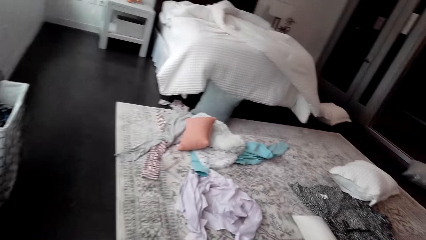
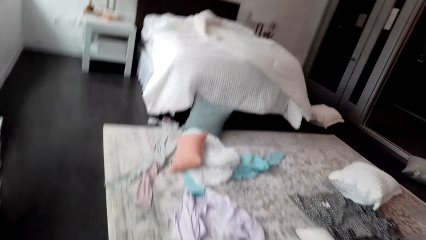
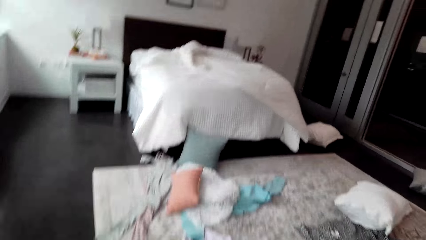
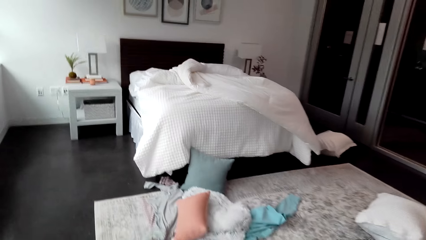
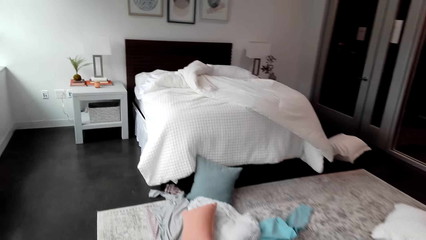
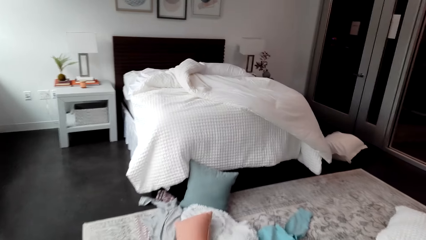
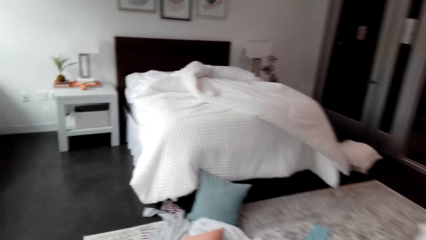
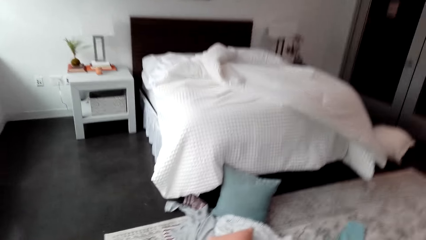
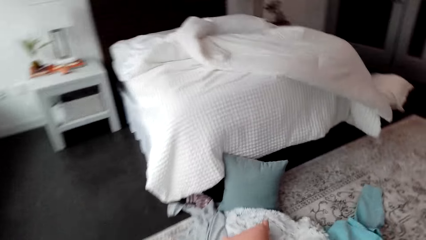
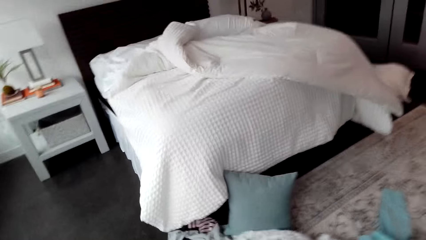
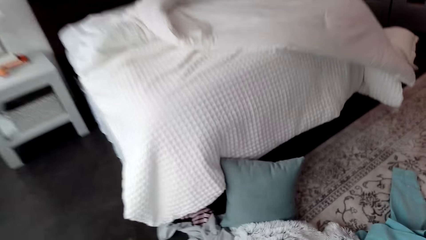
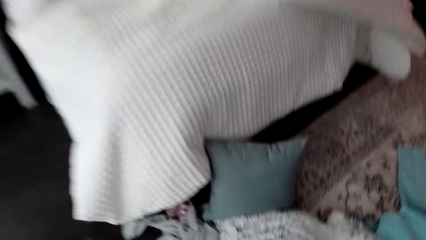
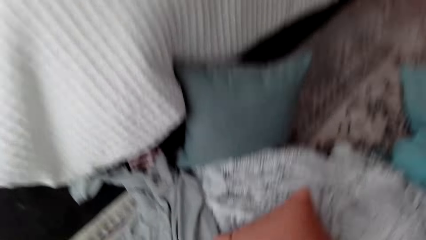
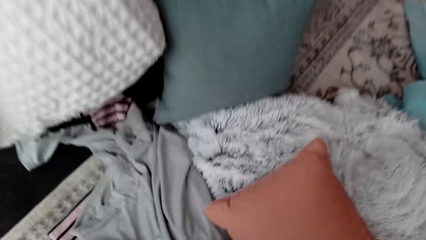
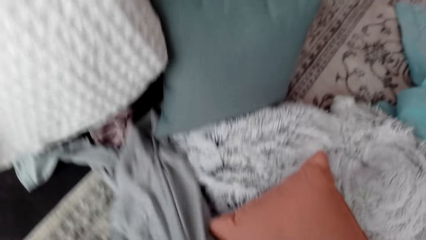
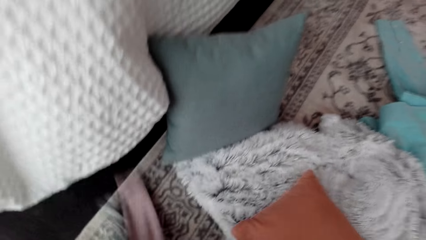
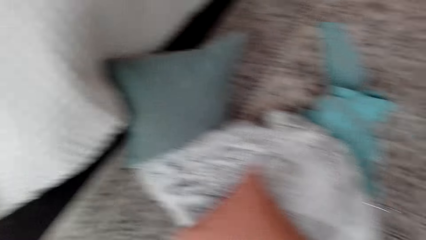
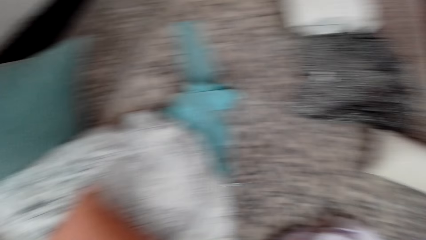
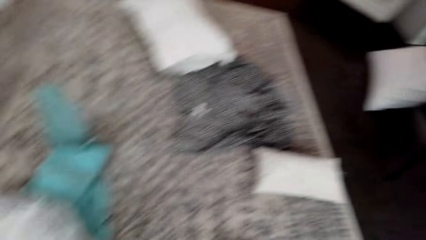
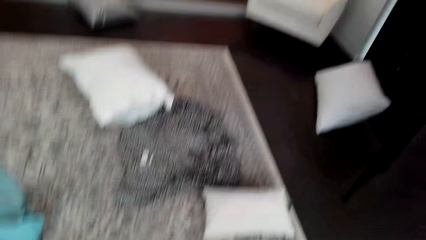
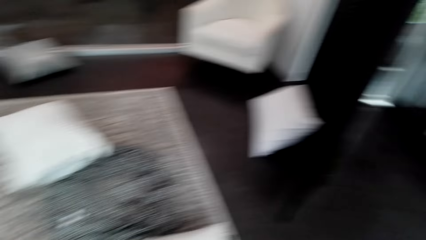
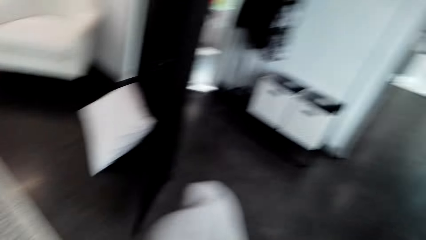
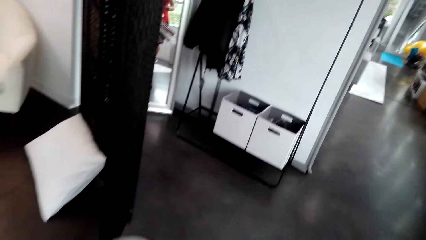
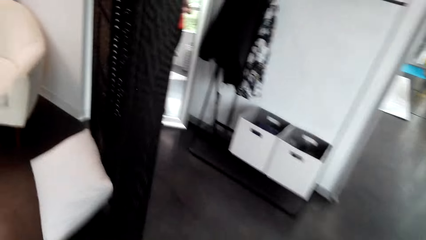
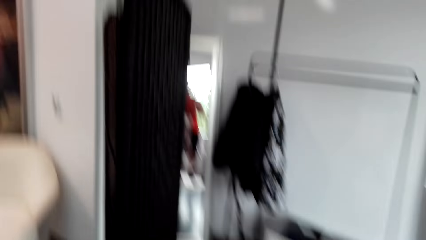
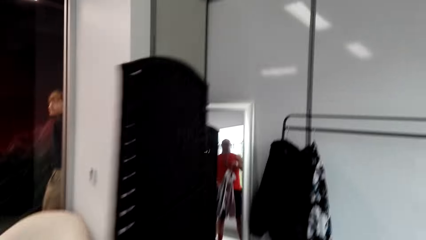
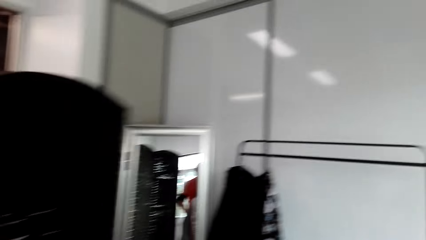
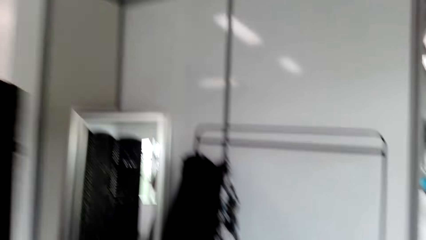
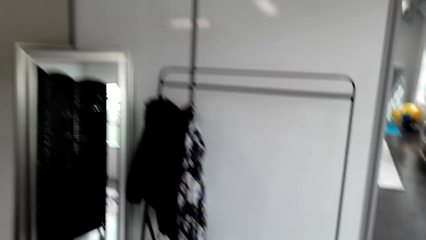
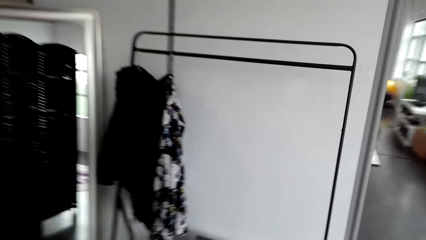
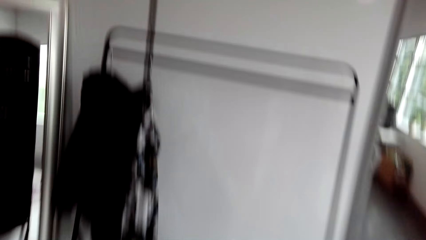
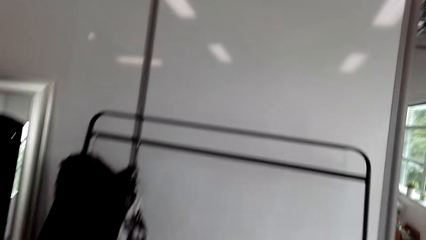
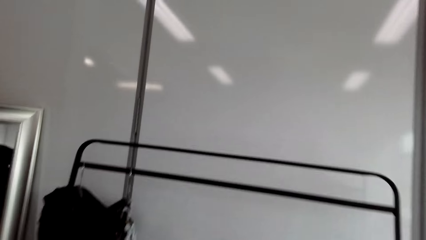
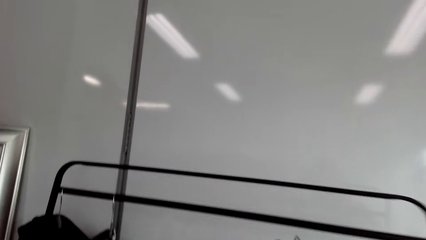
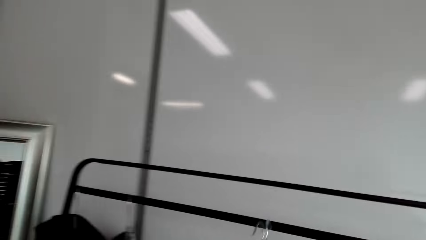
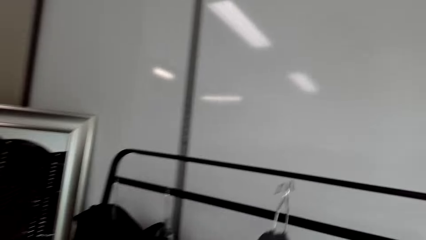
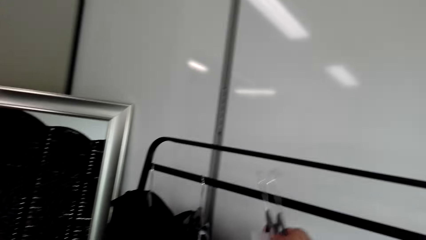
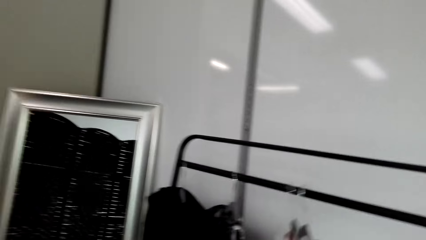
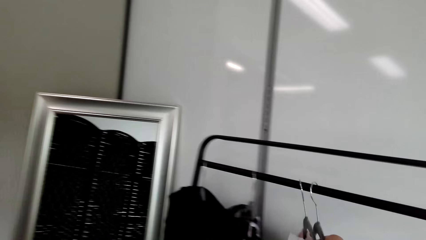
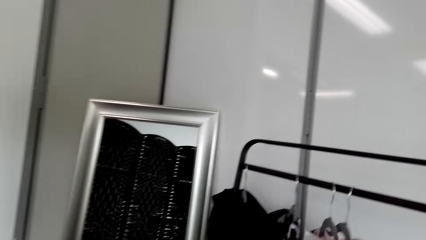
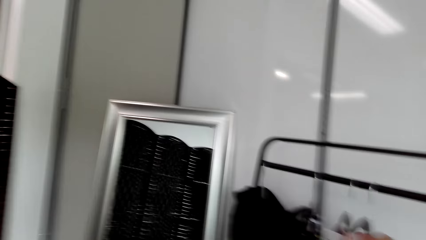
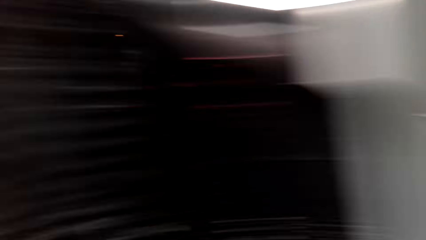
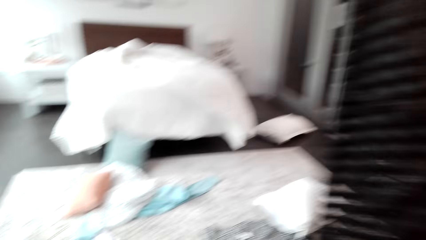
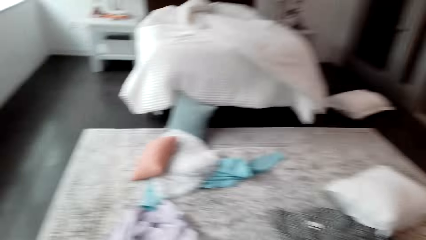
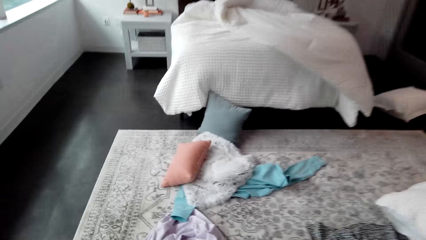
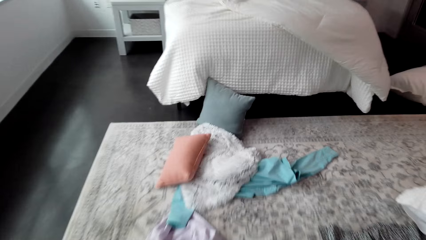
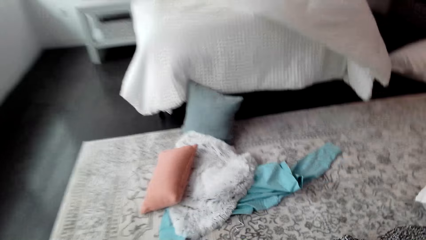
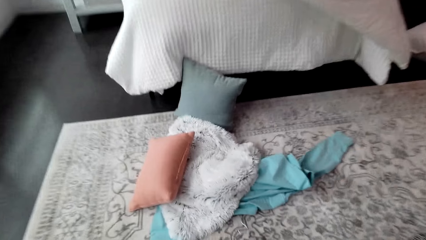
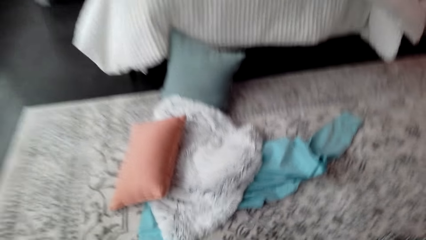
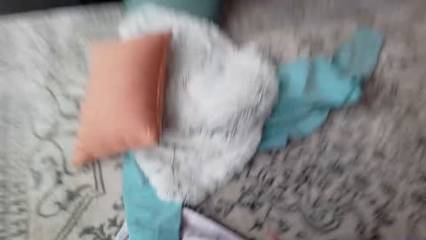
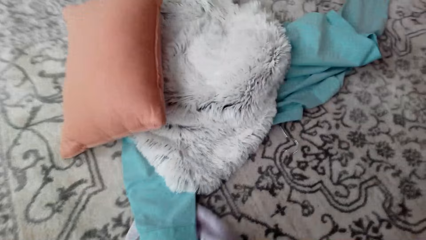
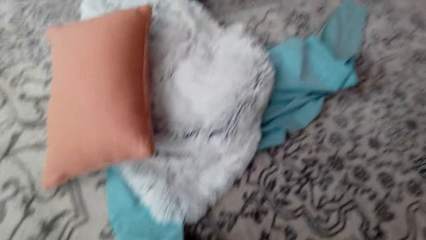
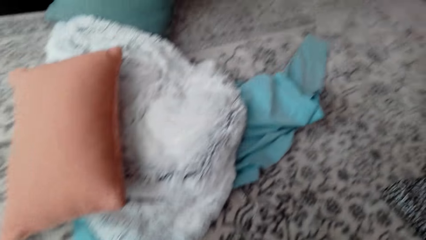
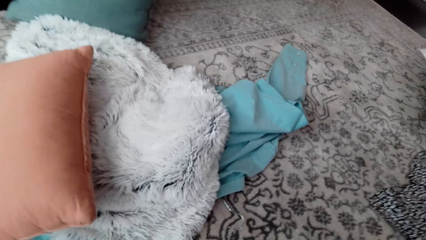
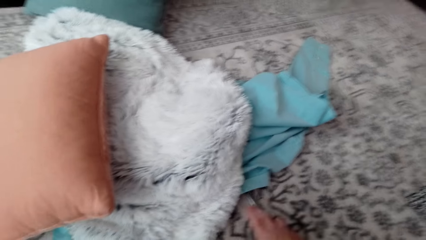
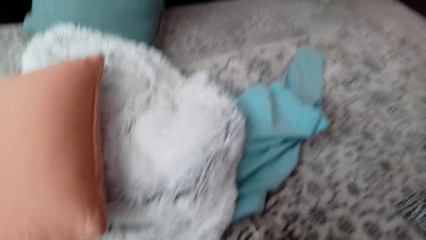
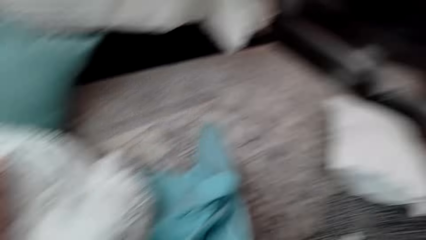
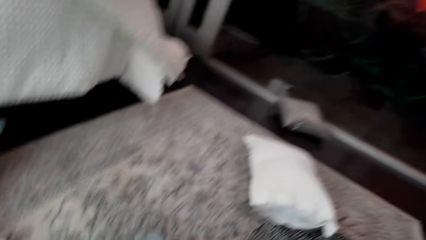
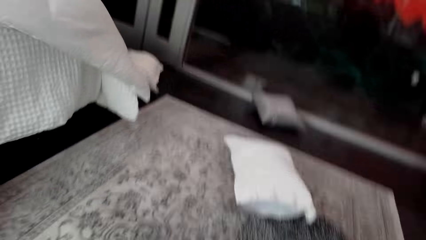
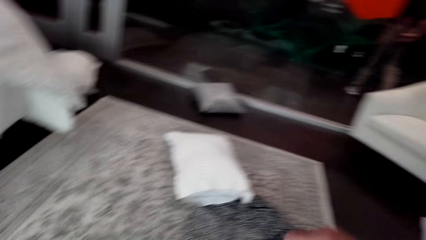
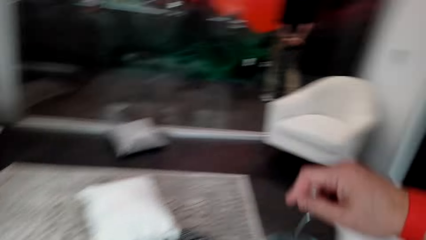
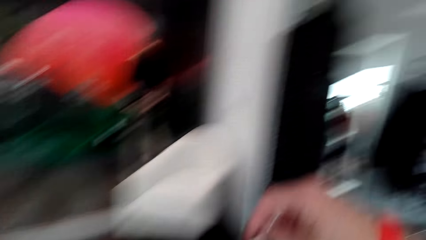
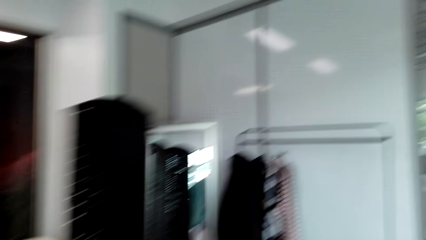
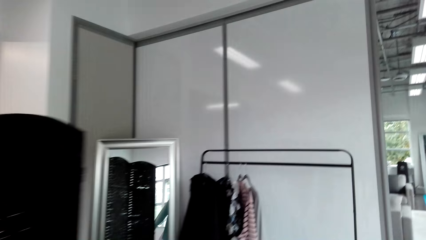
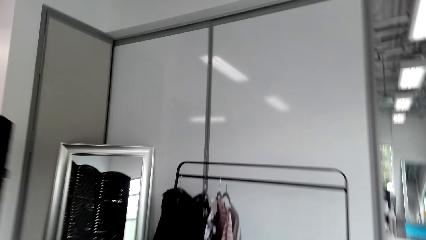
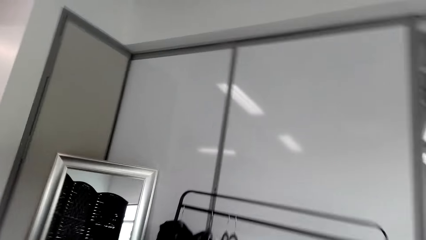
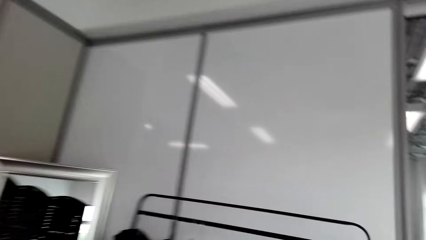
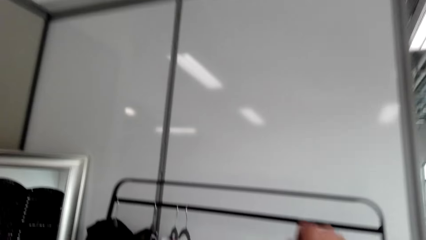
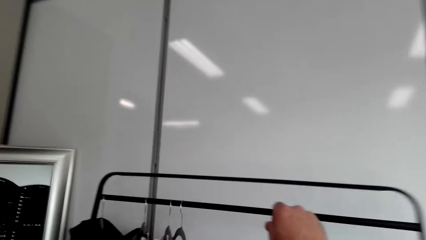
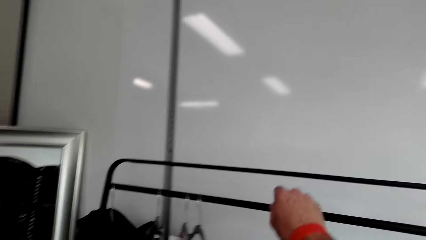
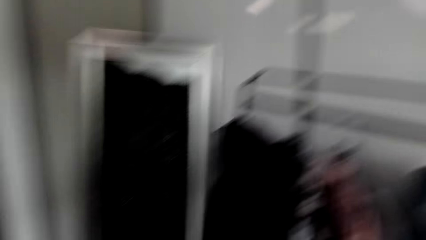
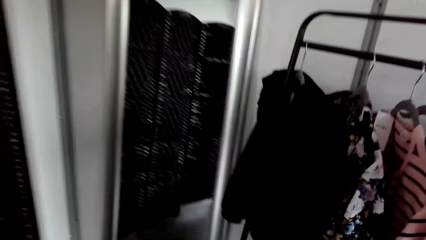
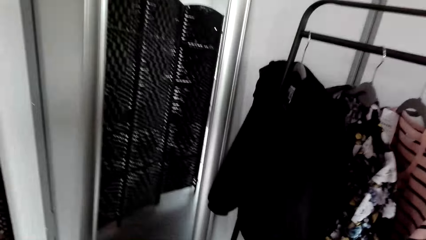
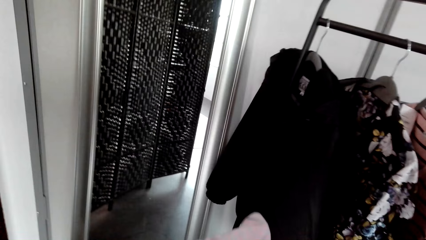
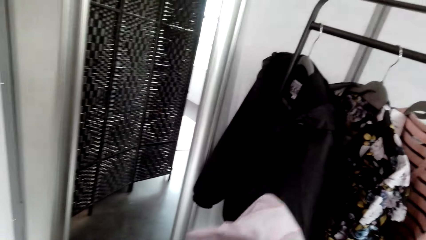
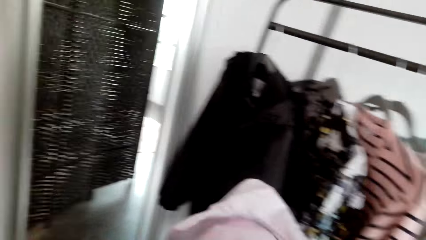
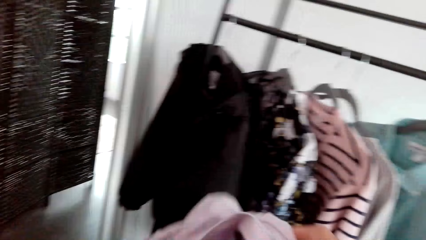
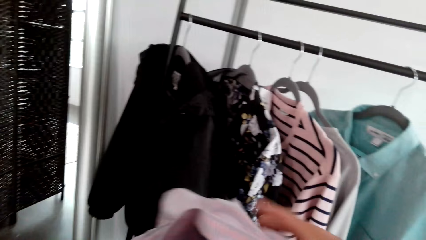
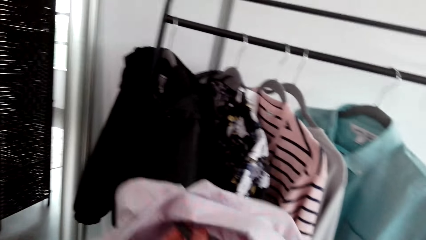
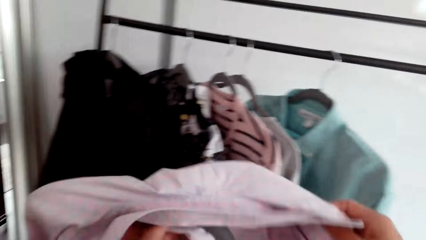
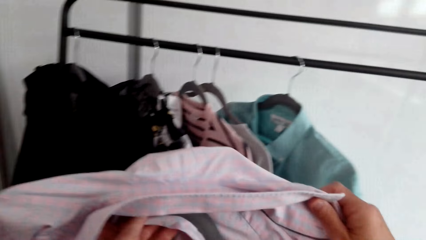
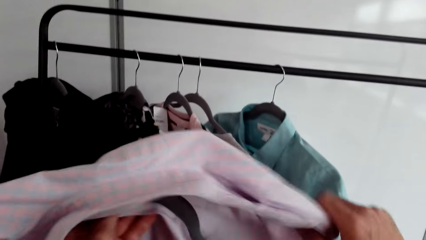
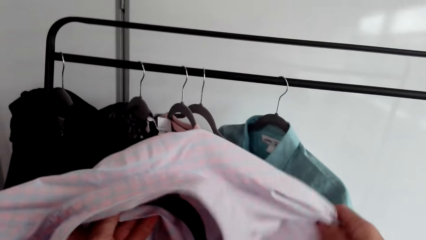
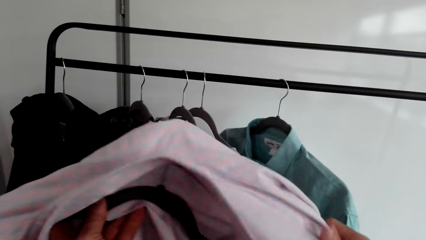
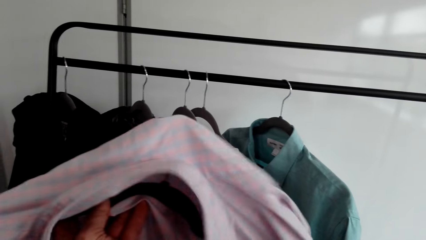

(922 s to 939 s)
The camera wearer picks up a cloth from the floor. They look around. They move around. They hang the cloth on the stand. They move around. They pick up clothes from the floor. They move around. They hang the clothes. They put a shirt on the hanger.
